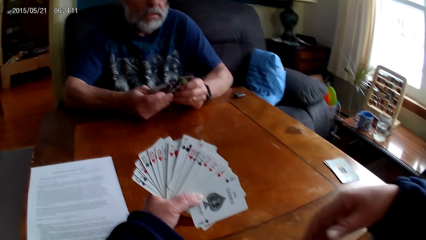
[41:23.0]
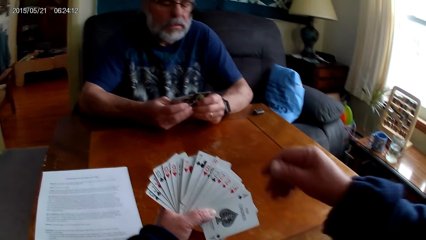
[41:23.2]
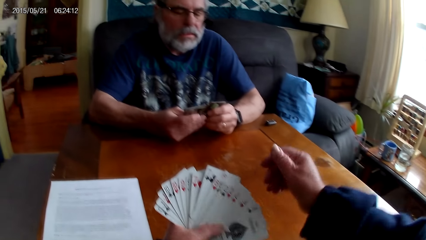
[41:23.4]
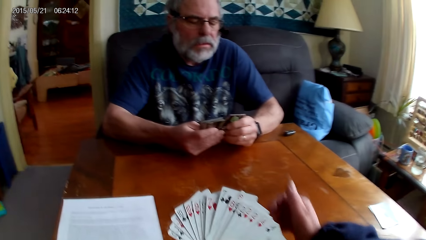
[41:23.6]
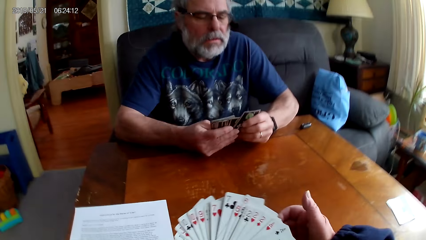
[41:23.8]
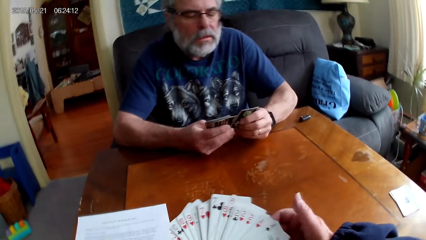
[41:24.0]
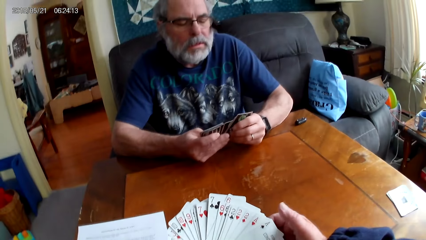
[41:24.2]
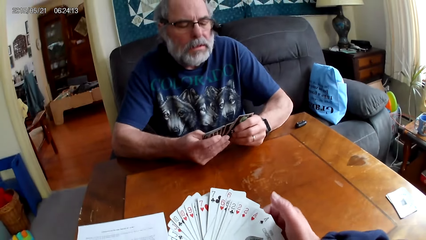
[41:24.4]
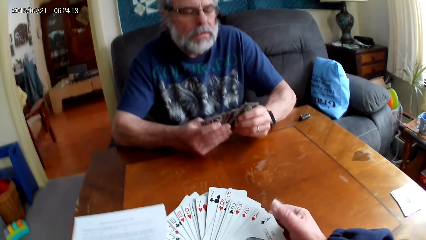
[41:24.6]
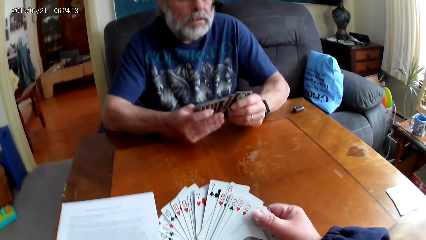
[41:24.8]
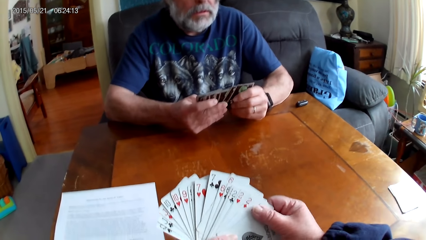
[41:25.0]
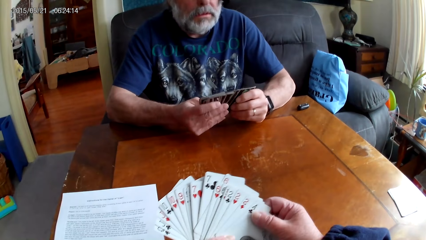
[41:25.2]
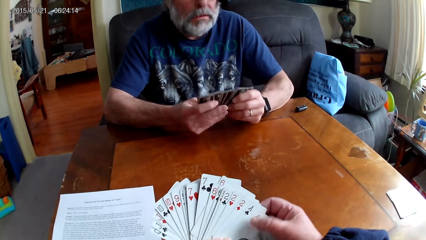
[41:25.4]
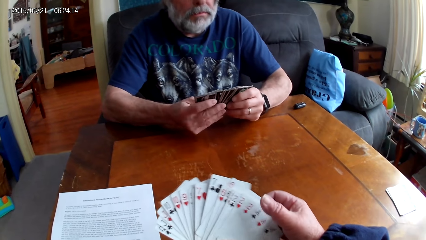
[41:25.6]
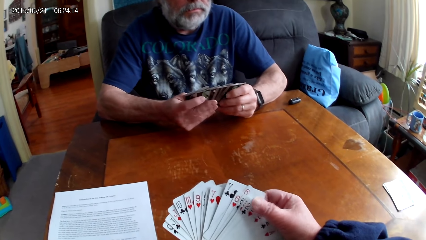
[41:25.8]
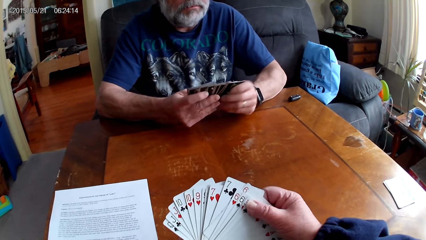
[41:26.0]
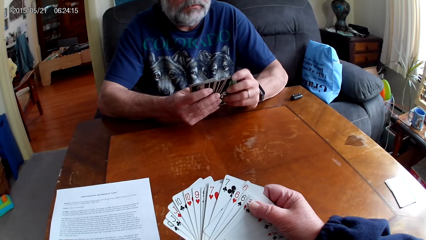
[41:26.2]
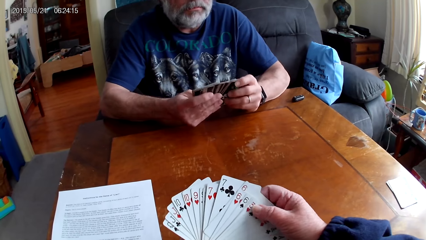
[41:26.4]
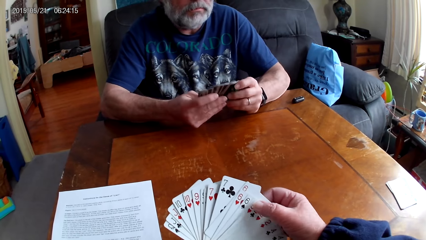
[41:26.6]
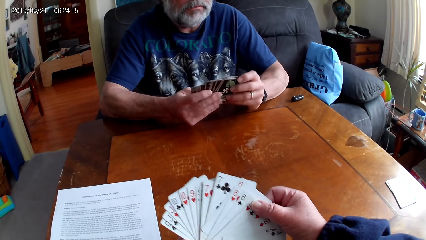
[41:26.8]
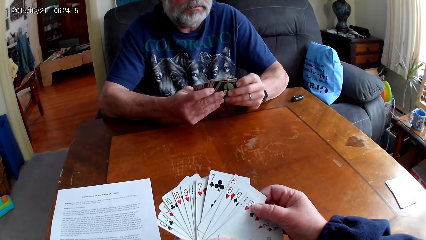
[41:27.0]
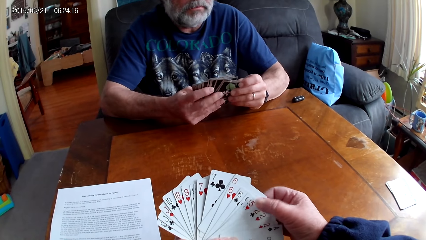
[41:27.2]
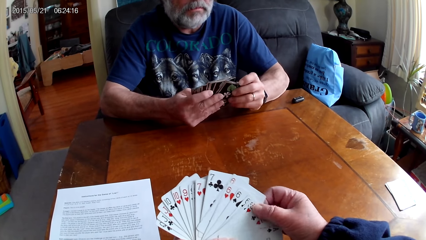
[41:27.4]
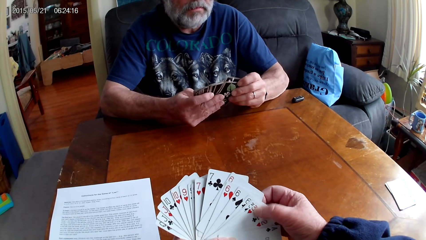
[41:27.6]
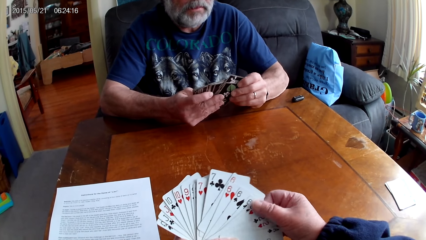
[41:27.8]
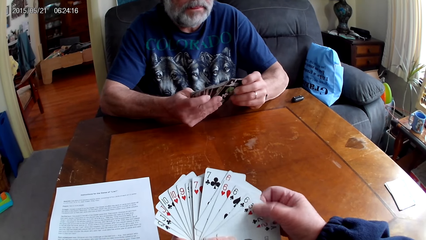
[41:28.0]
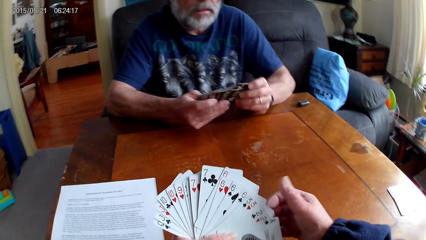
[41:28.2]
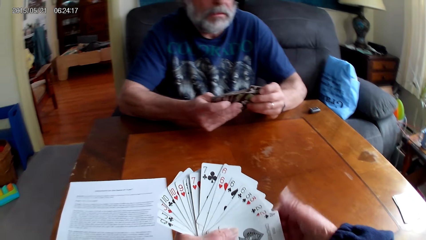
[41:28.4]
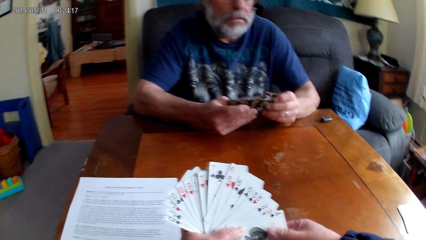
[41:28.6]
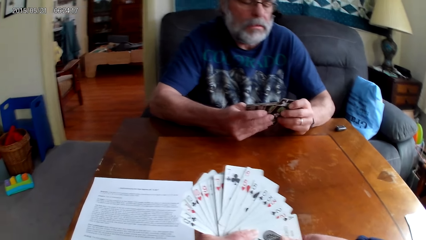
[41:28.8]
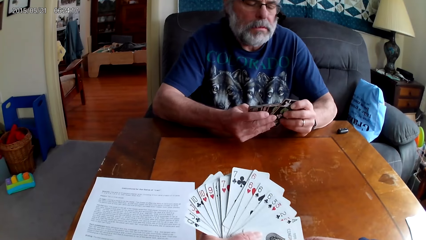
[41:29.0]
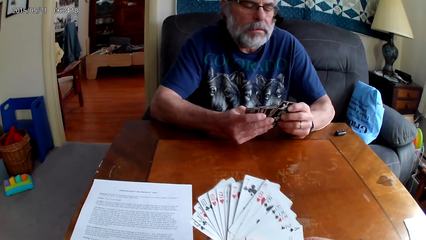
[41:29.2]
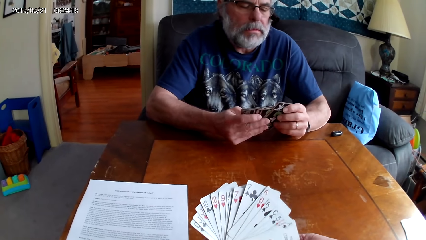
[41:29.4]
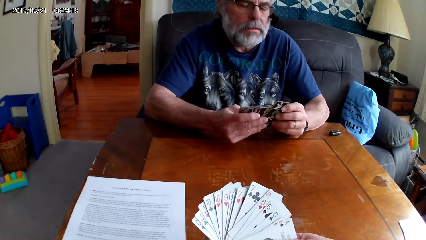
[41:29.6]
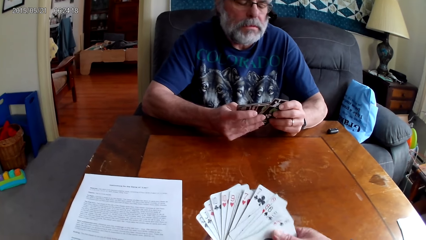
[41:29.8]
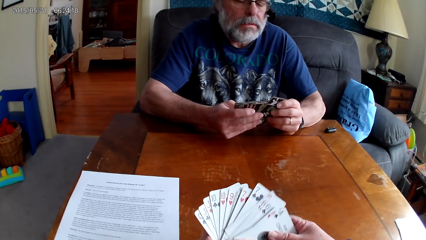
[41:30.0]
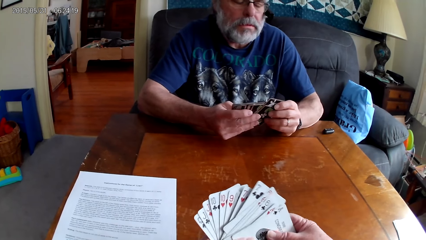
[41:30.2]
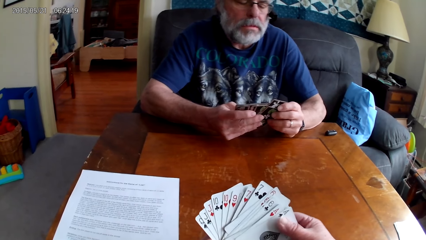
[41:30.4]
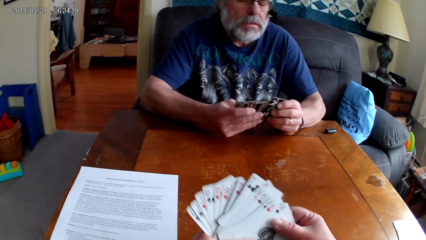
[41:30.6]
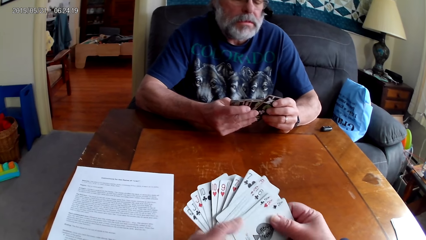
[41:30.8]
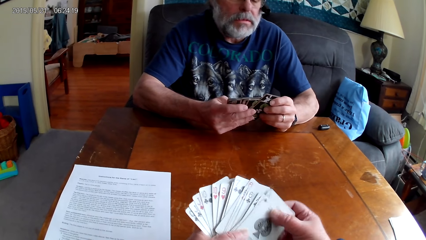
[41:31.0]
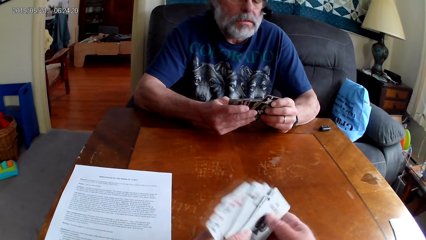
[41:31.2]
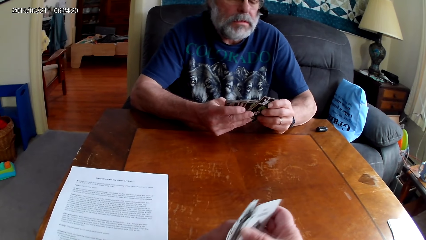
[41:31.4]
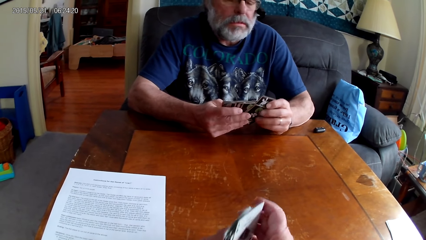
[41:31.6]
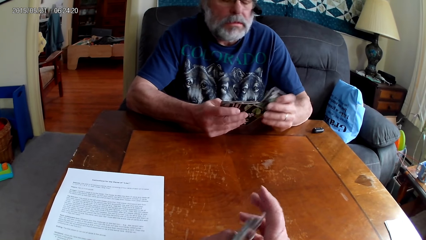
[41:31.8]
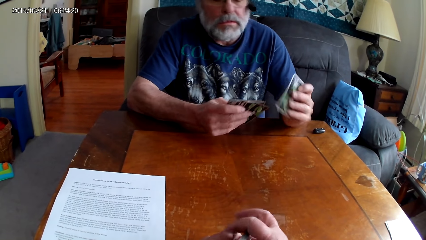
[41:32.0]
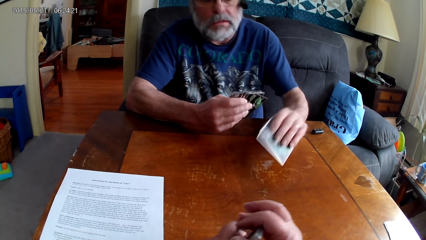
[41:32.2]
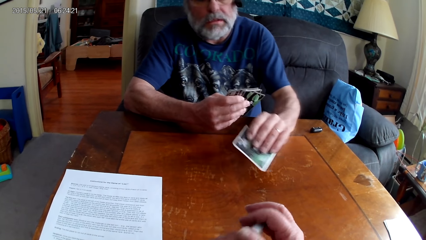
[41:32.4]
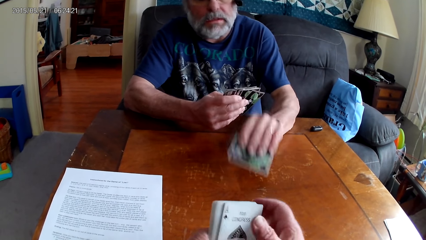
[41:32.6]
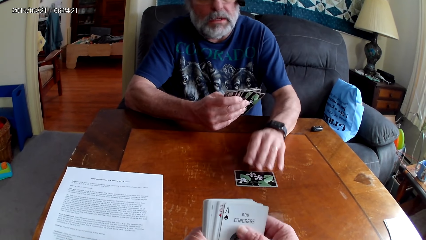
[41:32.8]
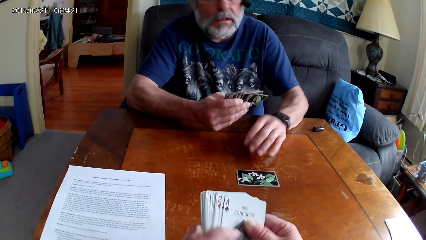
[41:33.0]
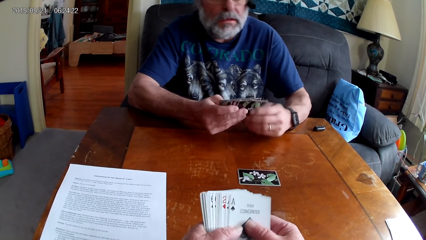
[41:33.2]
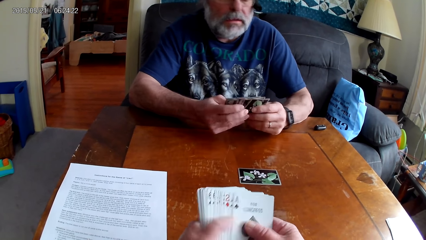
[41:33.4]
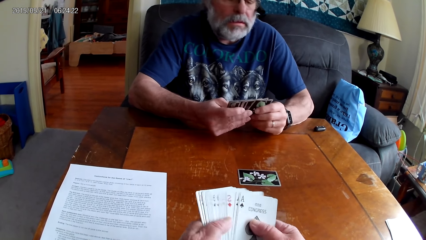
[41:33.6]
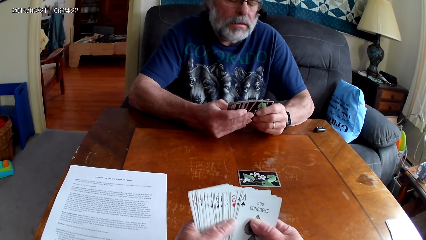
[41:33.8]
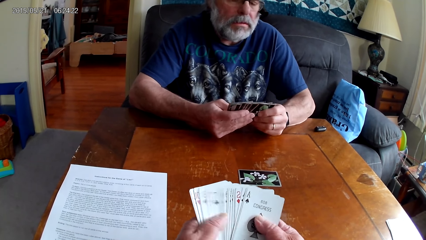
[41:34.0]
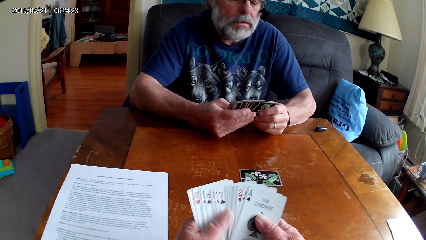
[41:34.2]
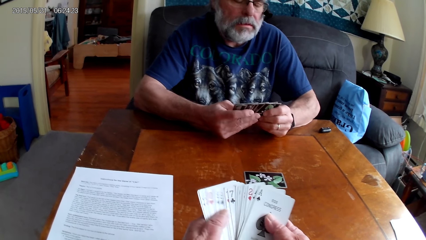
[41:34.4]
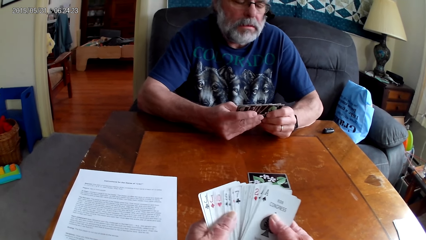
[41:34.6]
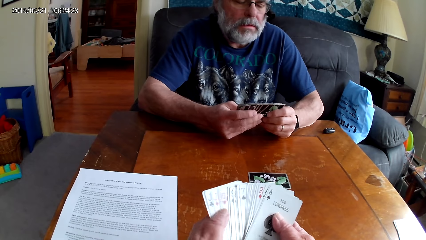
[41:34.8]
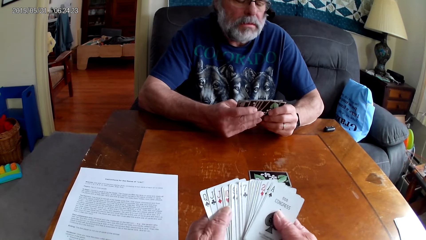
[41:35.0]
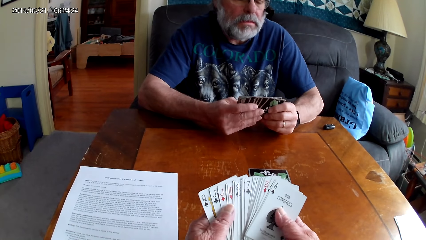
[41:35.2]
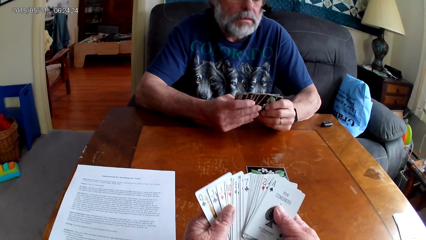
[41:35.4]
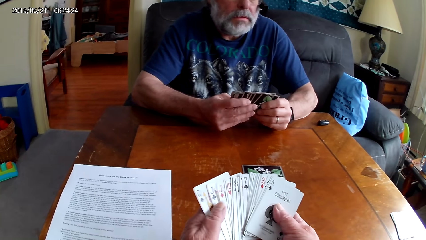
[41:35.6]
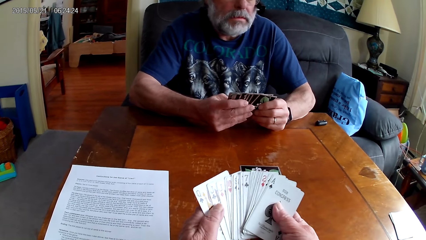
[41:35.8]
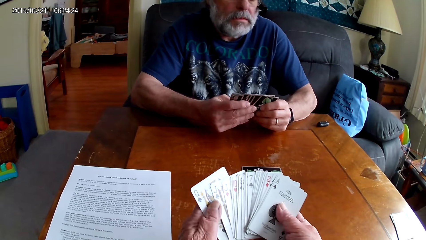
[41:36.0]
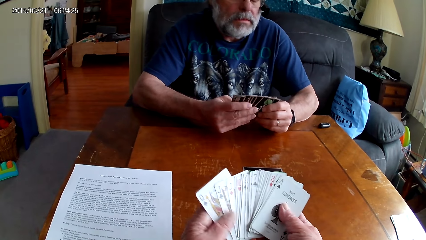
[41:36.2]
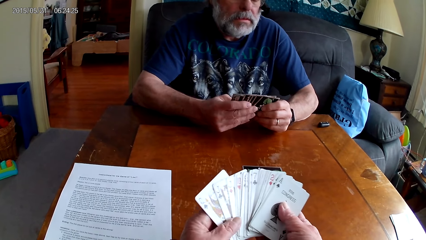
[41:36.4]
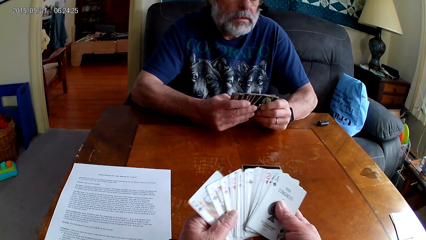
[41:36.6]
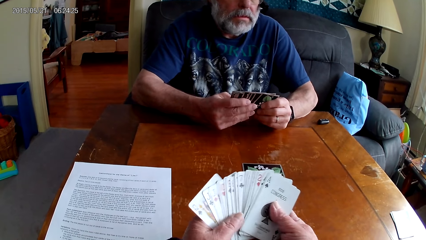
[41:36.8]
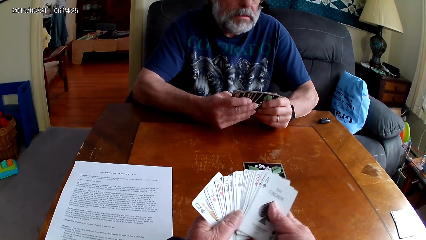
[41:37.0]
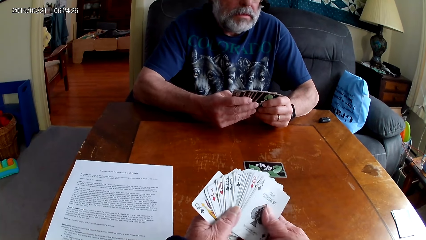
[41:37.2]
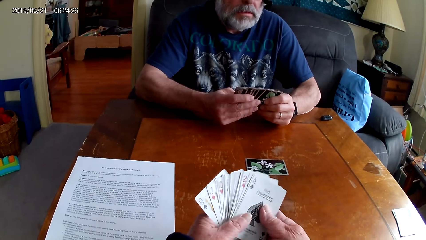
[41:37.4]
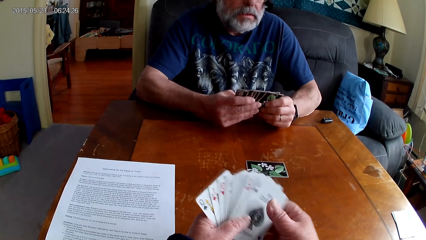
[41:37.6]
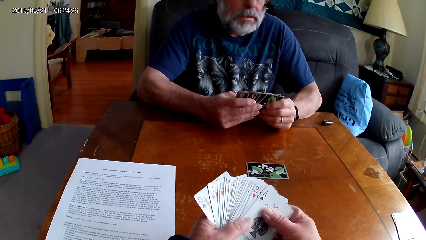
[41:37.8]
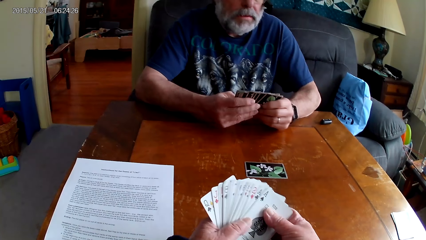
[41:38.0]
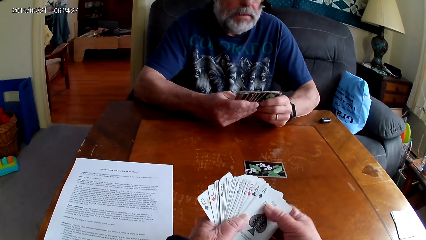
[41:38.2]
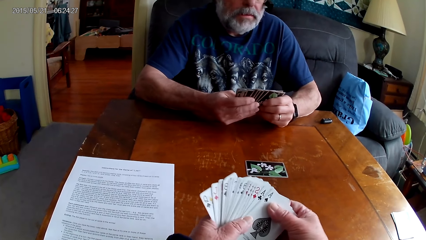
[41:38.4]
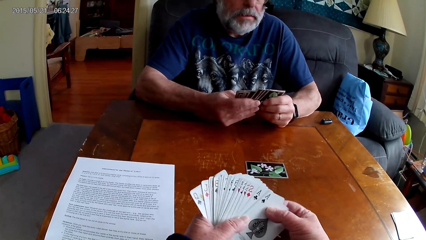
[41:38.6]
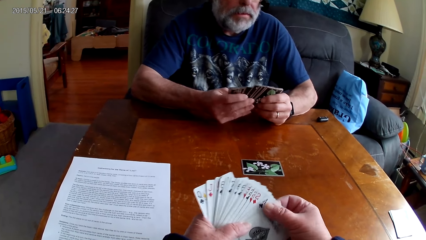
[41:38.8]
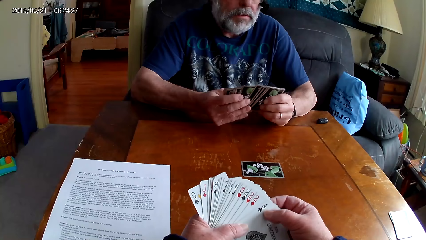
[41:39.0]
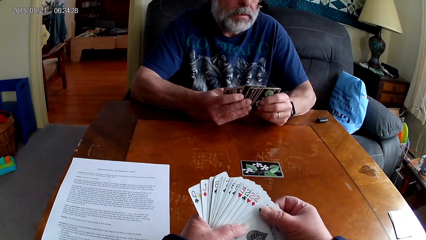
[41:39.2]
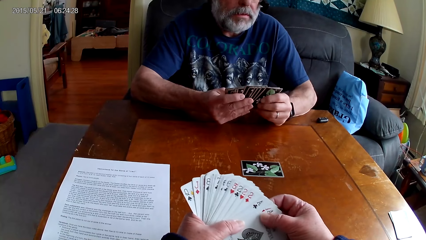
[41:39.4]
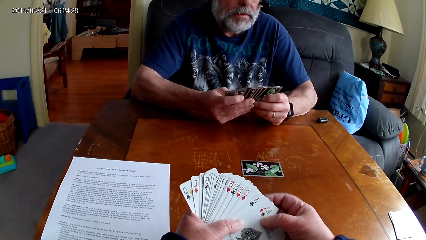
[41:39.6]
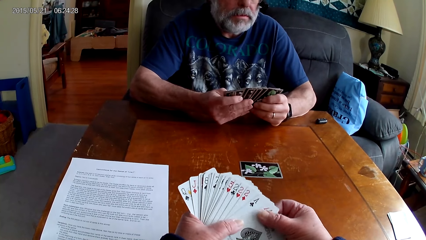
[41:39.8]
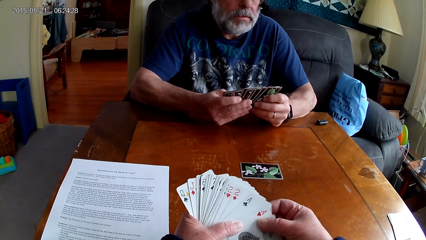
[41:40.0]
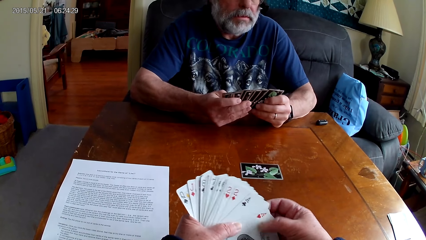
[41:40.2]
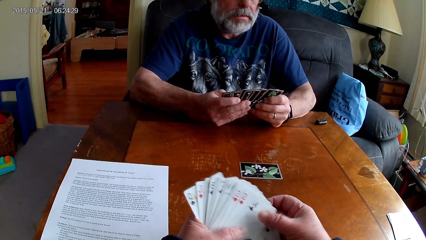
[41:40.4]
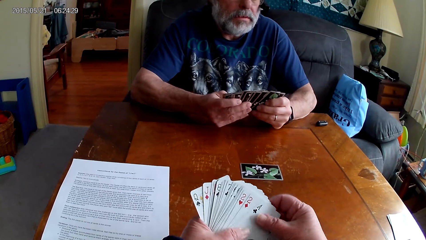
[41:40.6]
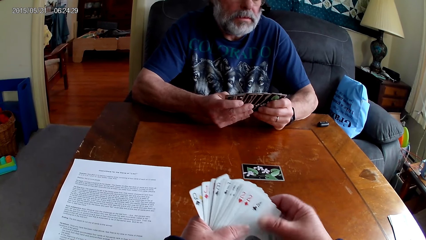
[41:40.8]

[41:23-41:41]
A man spreads out cards. The camera wearer spreads out cards. The man puts the playing card on the table. The camera wearer spreads out cards. The man spreads out cards and holds the playing cards with his hands. The camera wearer holds the playing cards with her hands.
